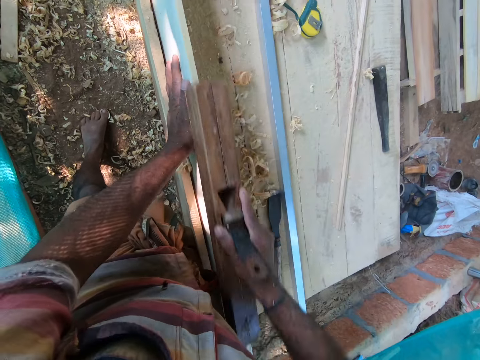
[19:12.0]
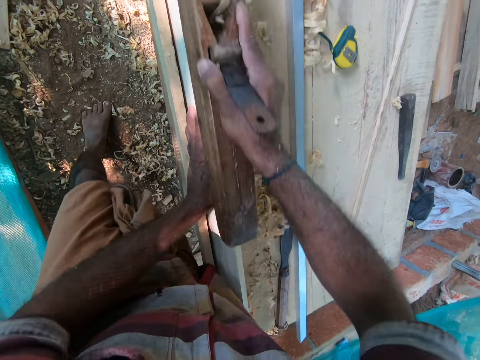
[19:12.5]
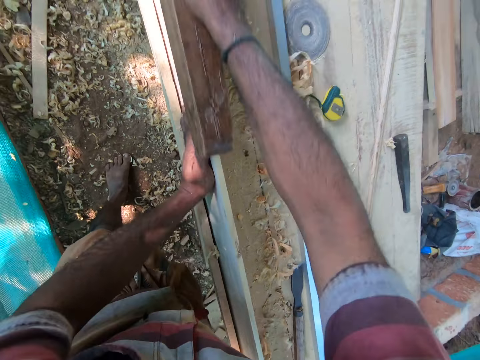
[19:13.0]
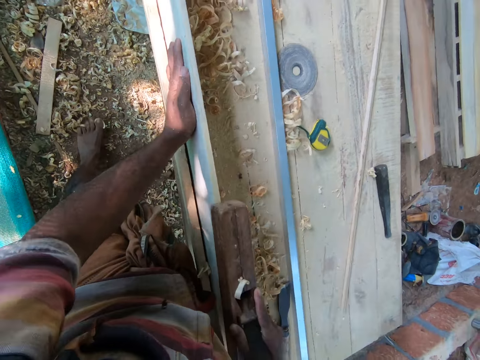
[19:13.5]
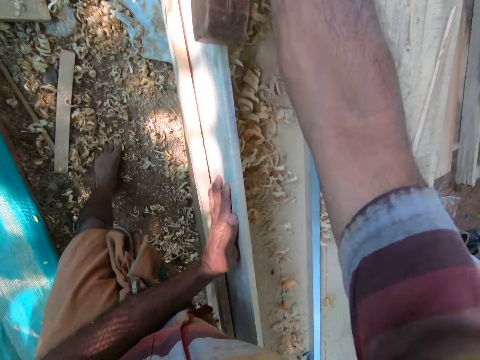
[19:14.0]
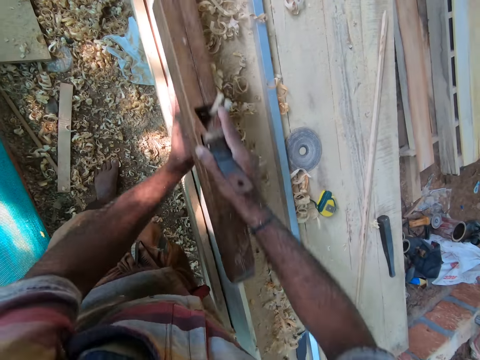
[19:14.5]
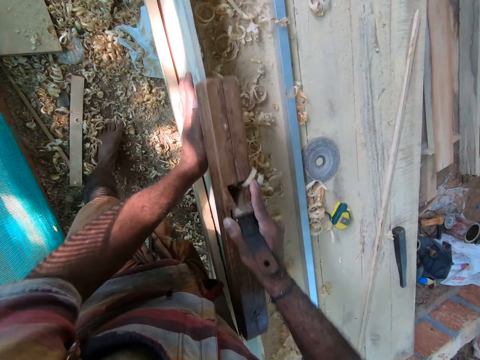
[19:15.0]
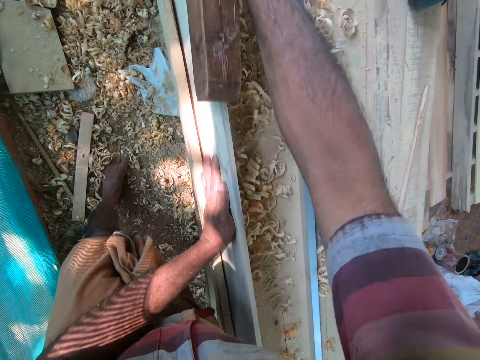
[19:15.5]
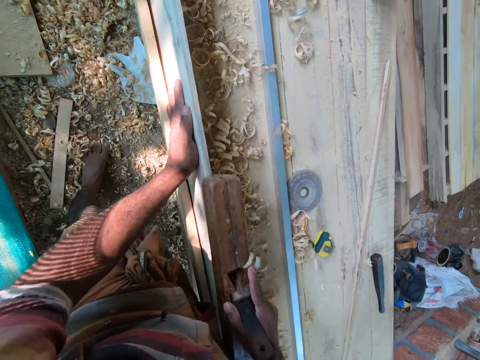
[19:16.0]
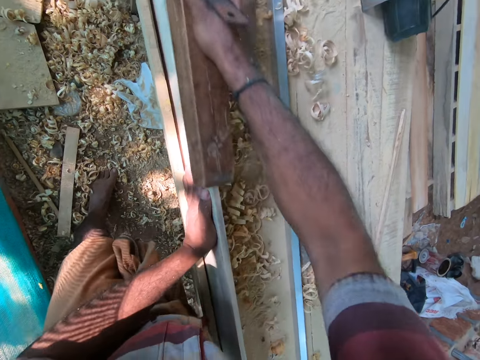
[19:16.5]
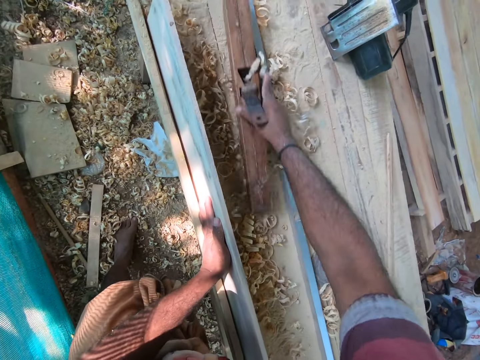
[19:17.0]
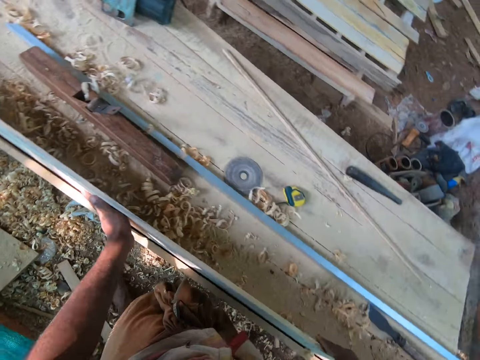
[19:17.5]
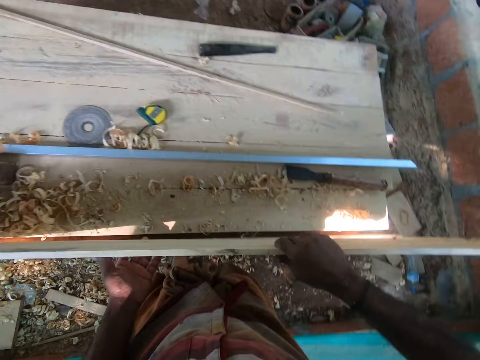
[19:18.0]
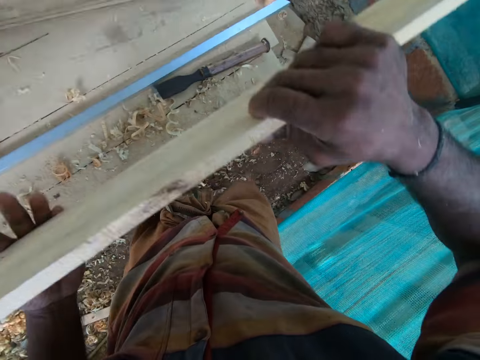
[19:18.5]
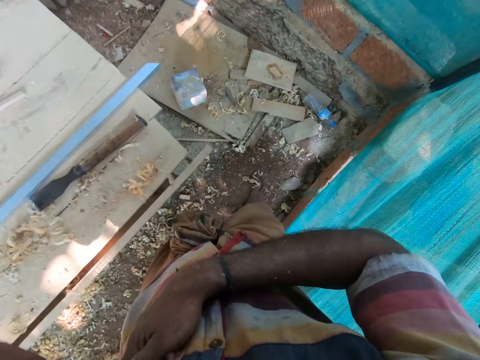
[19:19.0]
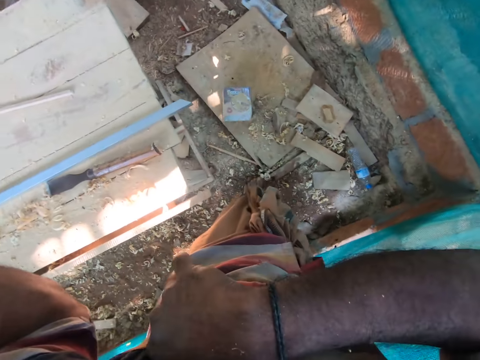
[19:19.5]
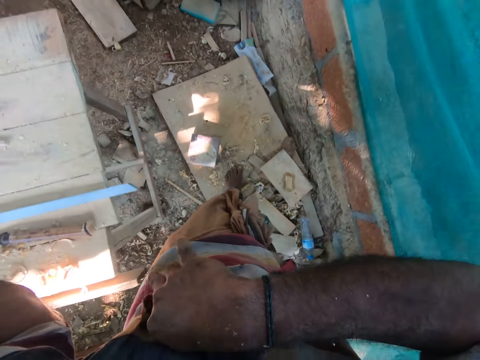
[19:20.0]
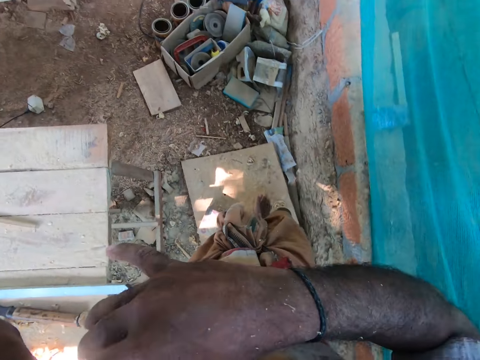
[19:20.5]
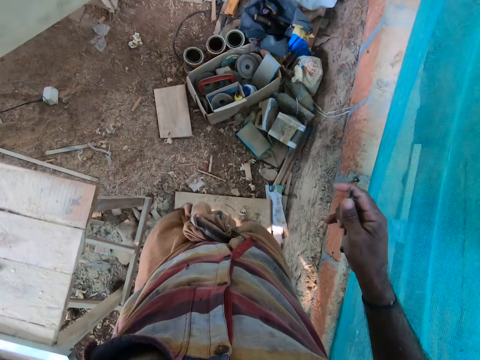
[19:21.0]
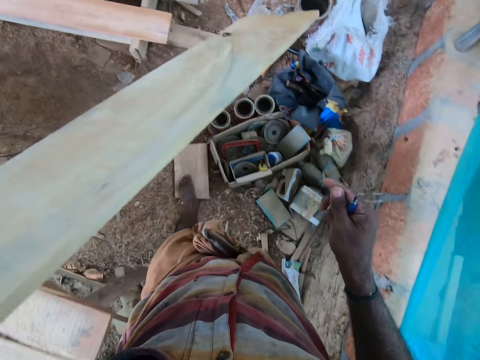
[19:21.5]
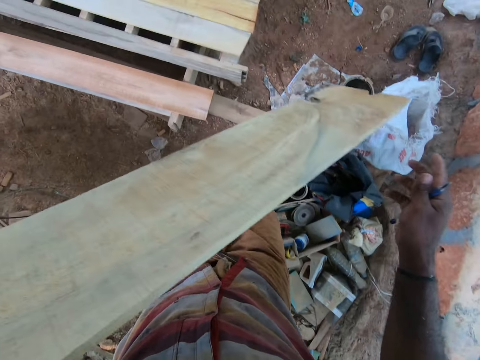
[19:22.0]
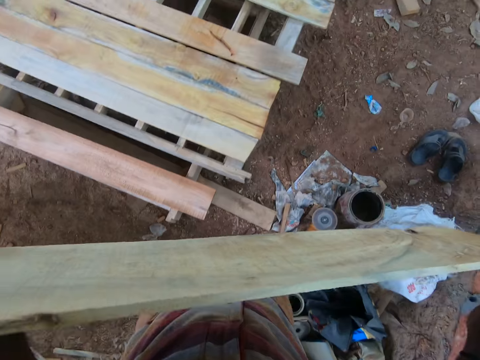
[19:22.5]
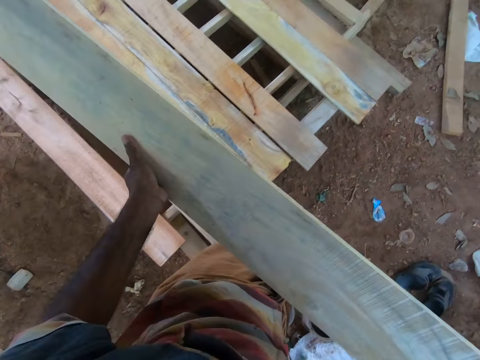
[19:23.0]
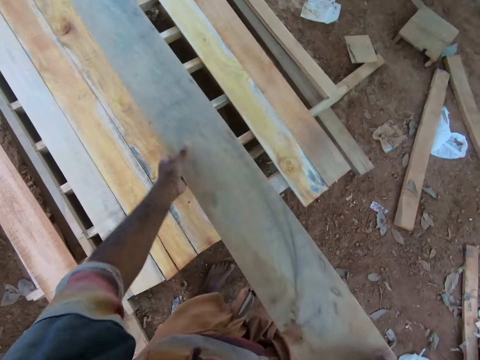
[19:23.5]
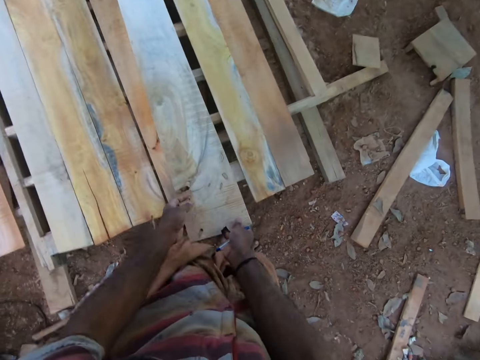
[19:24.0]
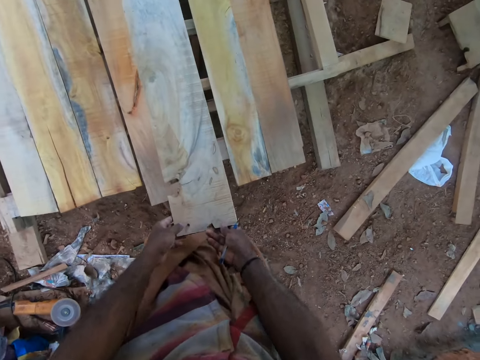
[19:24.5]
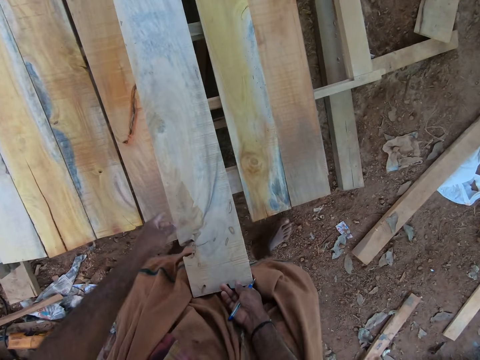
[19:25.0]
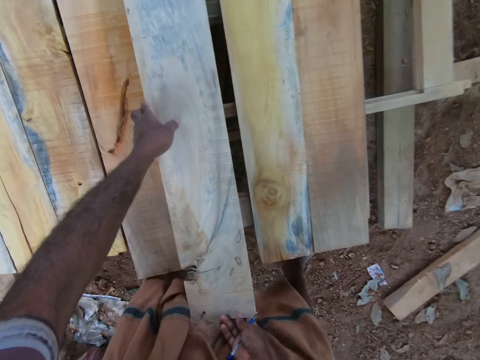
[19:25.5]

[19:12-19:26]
The camera wearer drops the wood plane on the workbench with his right hand. He holds the plywood on the workbench with his hands and lifts the plywood from the workbench with his hands. He moves around the area. He removes his right hand from the plywood. He adjusts the wood. He puts his right hand in a pocket on his shirt. He moves around the area. He picks up a pen from the pocket on his shirt with his right hand. He walks with the wood. He drops the end of the plywood on the workbench with his hands.

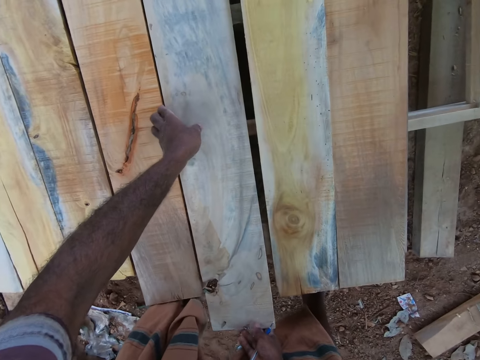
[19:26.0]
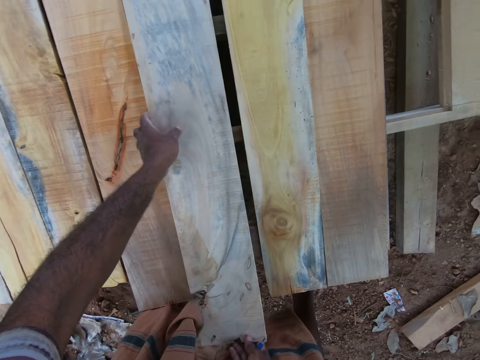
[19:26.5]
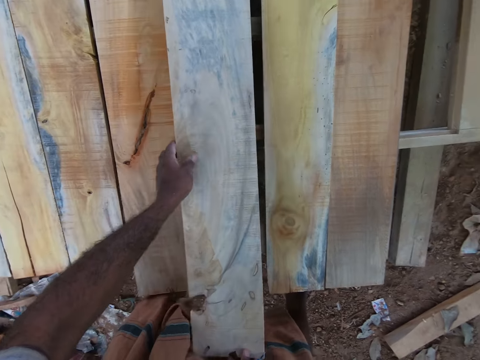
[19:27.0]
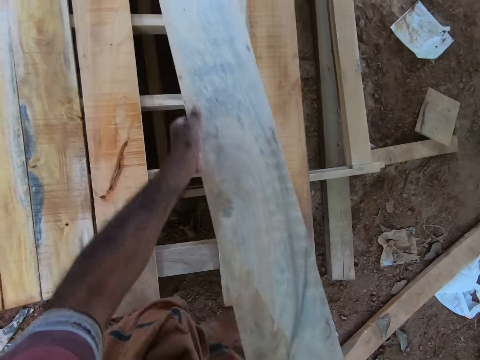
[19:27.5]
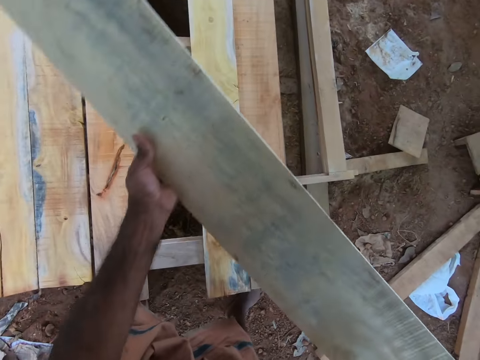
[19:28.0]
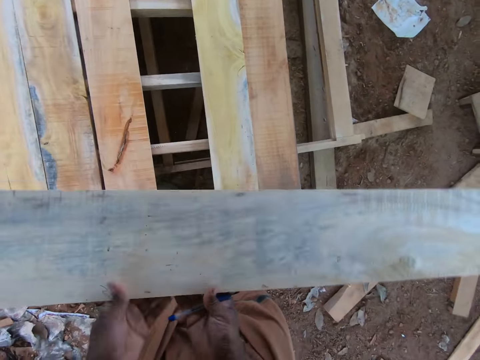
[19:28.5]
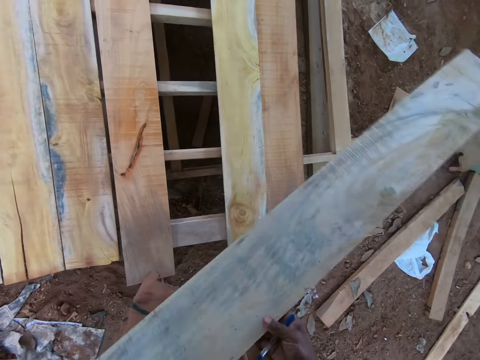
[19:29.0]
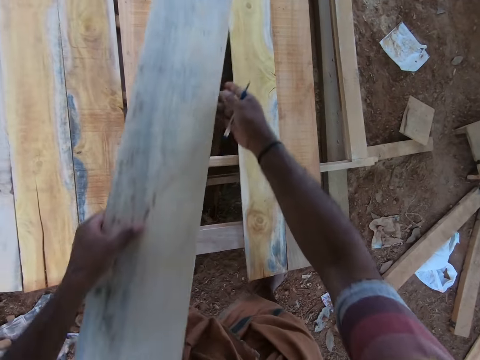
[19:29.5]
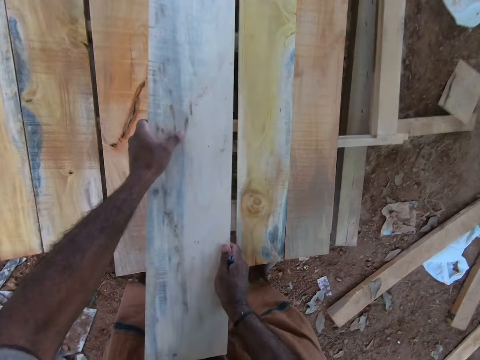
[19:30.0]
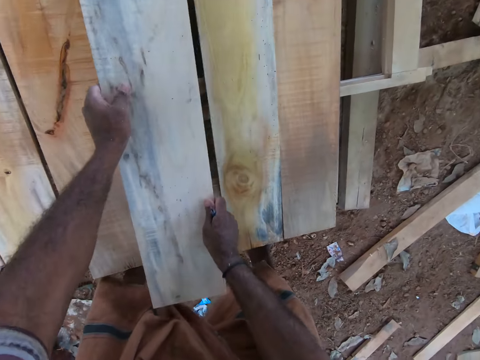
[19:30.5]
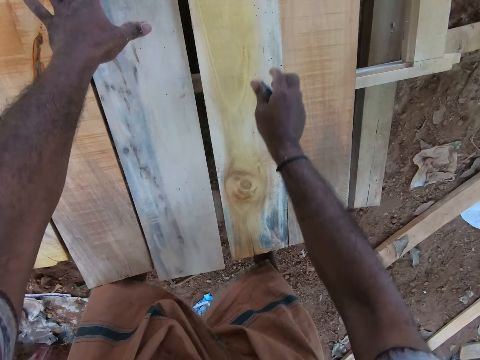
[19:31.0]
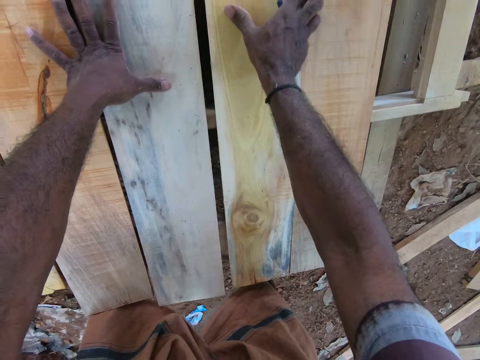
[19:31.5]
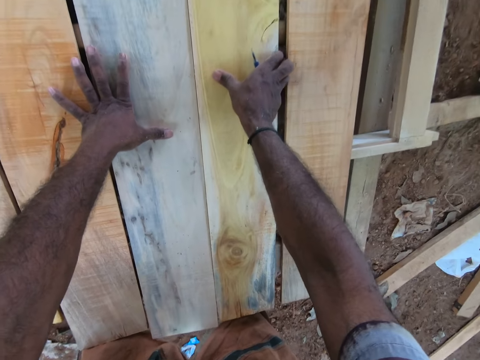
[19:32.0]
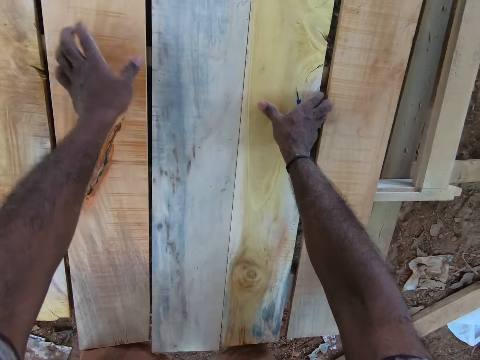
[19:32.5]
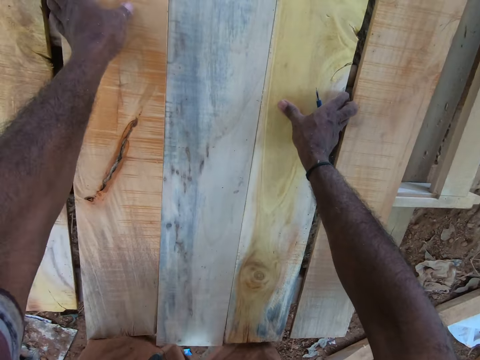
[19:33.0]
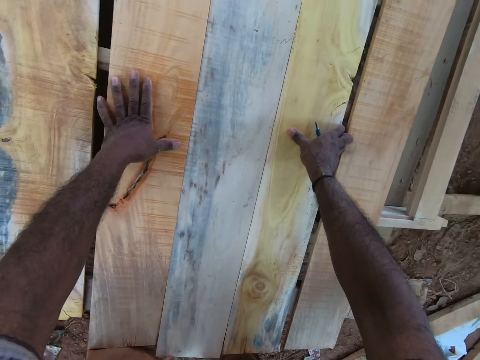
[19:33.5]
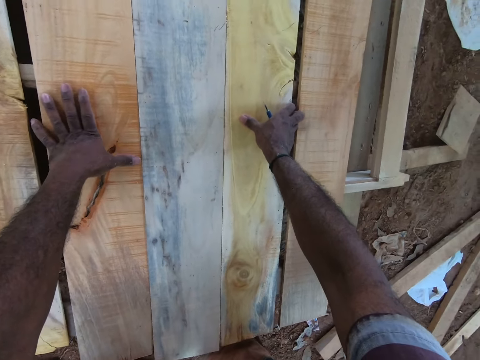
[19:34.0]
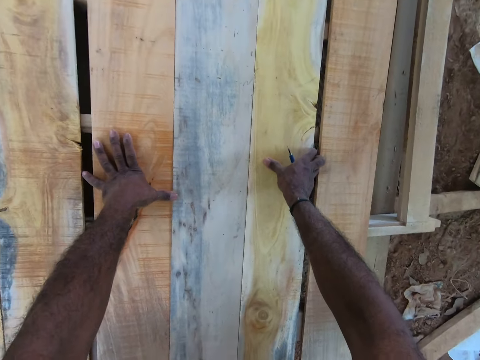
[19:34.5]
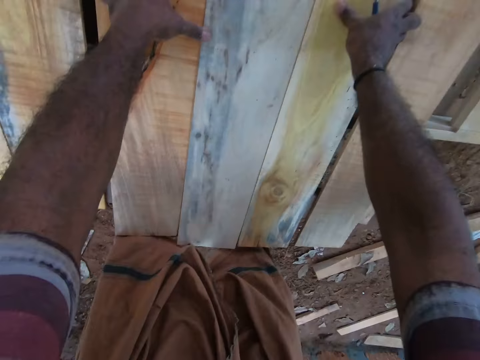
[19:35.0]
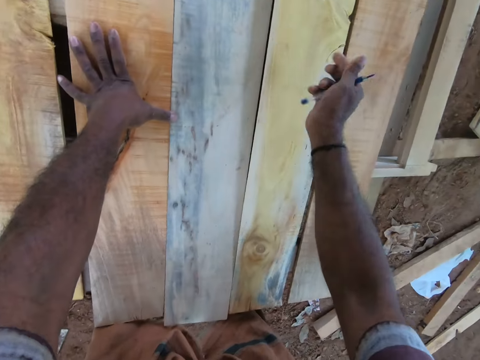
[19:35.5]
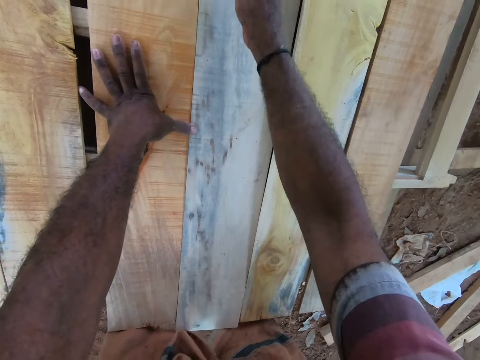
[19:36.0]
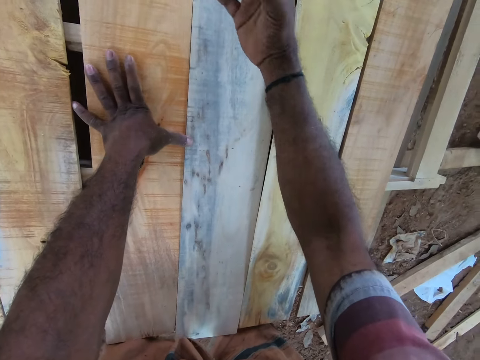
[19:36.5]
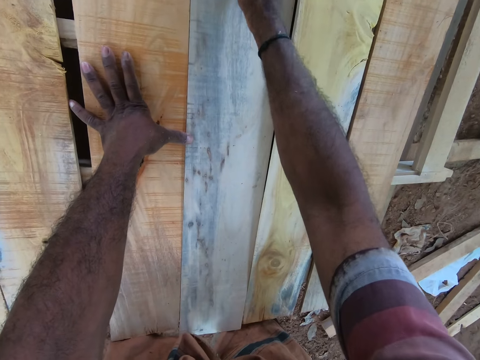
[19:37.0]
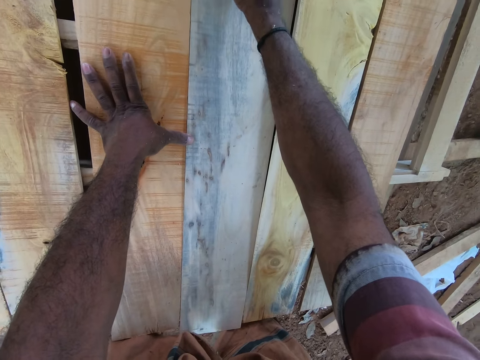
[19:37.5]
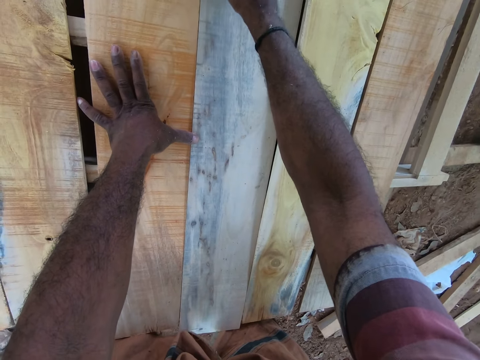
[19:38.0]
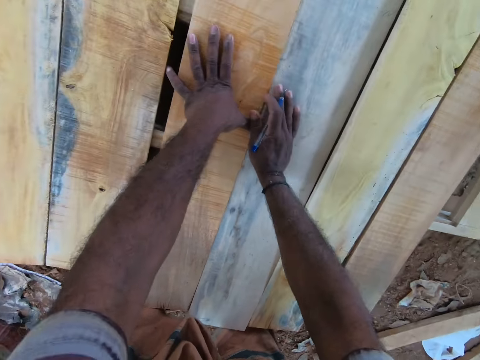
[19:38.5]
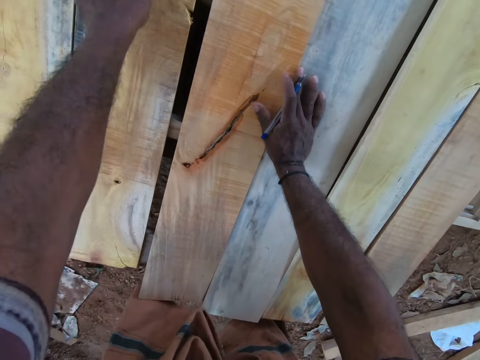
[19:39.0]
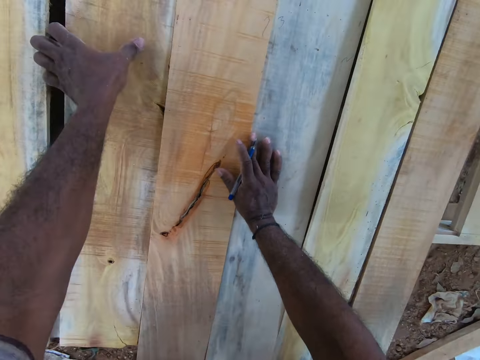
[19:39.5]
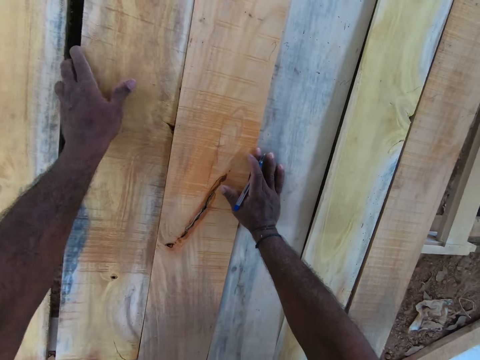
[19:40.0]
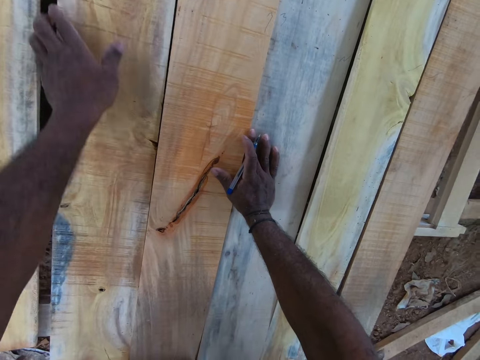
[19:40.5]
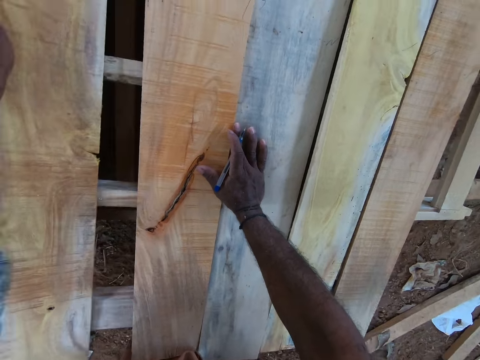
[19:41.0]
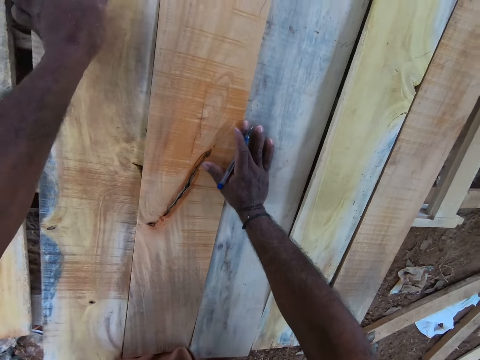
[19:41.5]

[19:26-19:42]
The camera wearer lifts the plywood from the workbench with his hands. He turns the plywood in his hands. He drops the end of the plywood on the workbench with his hands. He places his left hand on the plywood on the workbench. He places his right hand on the plywood on the workbench. He adjusts the plywood on the workbench with his right hand. He adjusts the plywood on the workbench with his right hand again. He marks the plywood on the workbench with the pen in his right hand. He adjusts the plywood on the workbench with his right hand.
